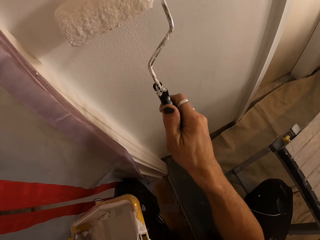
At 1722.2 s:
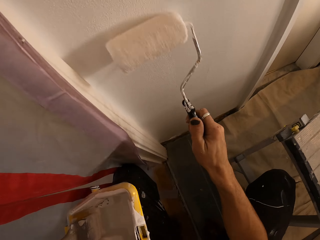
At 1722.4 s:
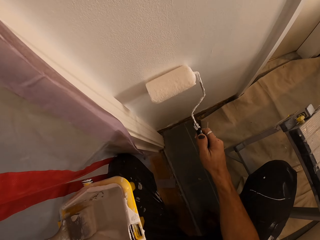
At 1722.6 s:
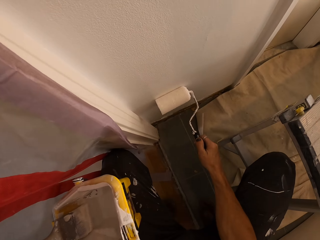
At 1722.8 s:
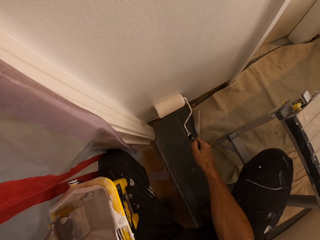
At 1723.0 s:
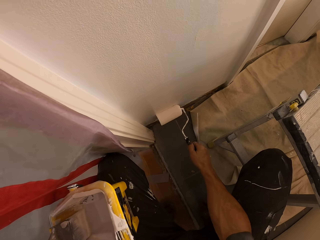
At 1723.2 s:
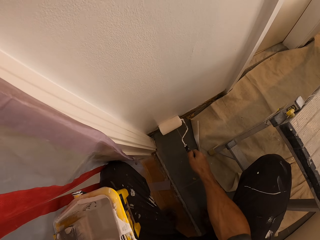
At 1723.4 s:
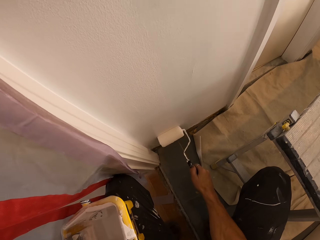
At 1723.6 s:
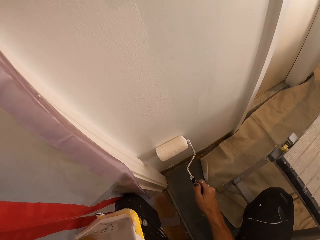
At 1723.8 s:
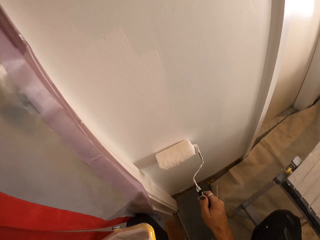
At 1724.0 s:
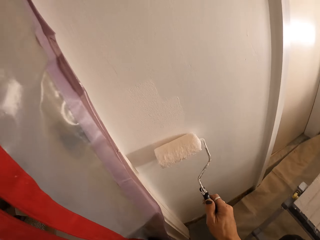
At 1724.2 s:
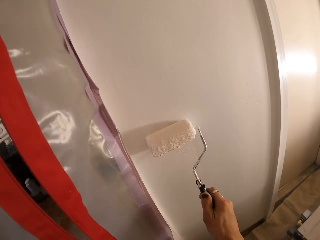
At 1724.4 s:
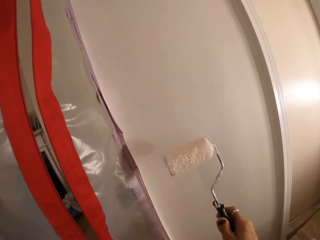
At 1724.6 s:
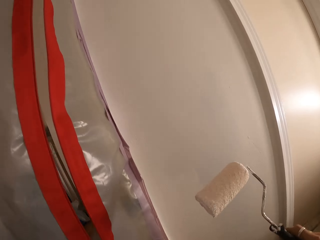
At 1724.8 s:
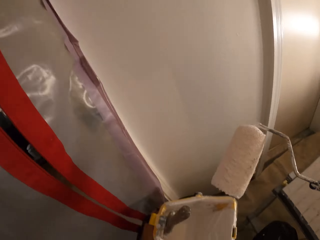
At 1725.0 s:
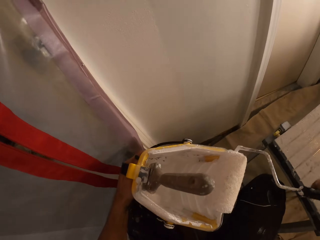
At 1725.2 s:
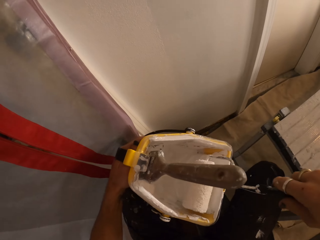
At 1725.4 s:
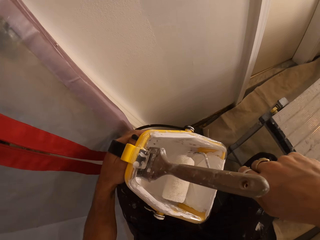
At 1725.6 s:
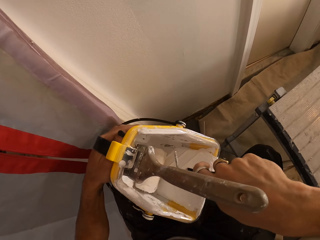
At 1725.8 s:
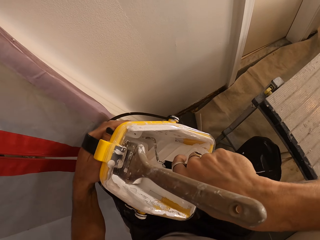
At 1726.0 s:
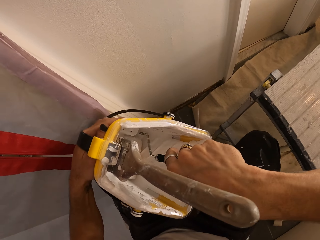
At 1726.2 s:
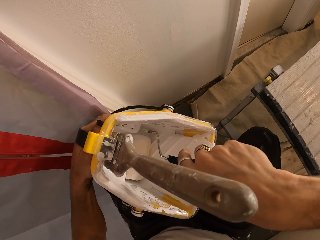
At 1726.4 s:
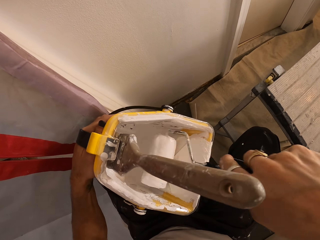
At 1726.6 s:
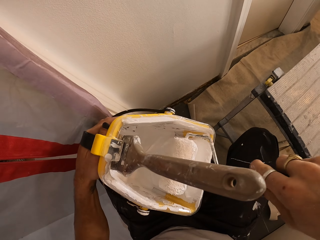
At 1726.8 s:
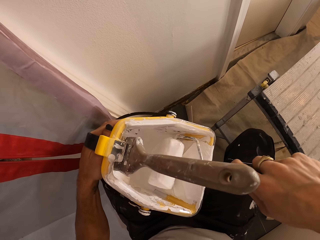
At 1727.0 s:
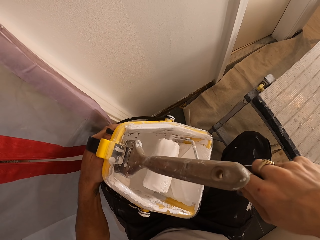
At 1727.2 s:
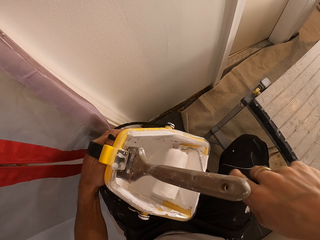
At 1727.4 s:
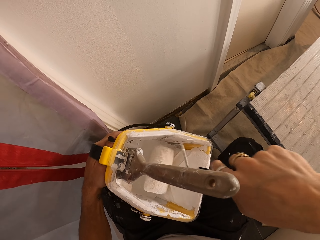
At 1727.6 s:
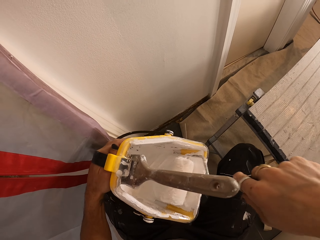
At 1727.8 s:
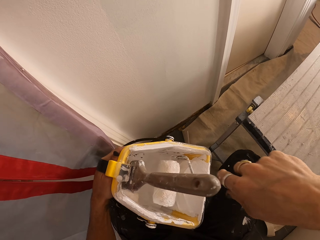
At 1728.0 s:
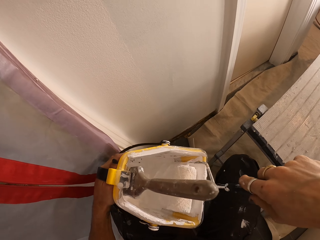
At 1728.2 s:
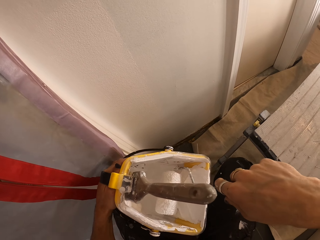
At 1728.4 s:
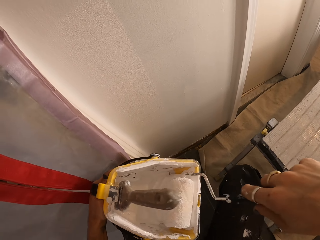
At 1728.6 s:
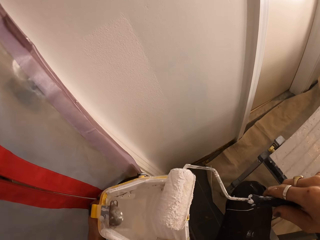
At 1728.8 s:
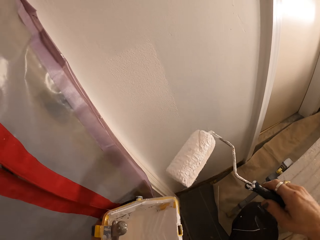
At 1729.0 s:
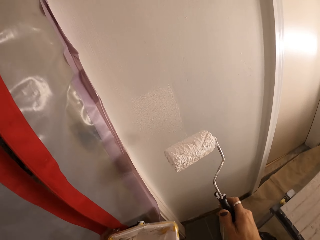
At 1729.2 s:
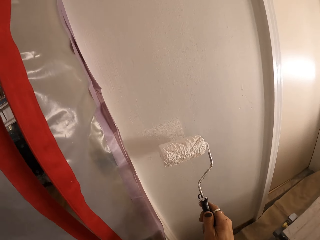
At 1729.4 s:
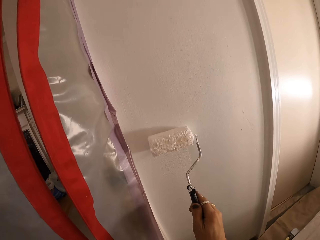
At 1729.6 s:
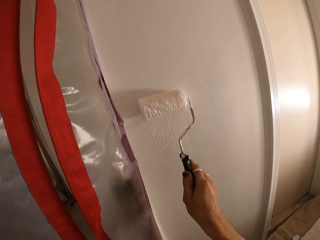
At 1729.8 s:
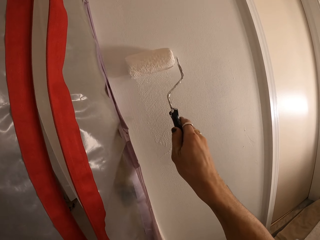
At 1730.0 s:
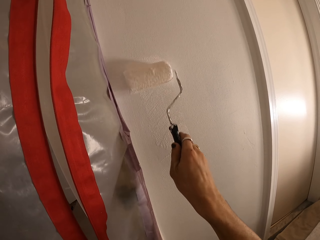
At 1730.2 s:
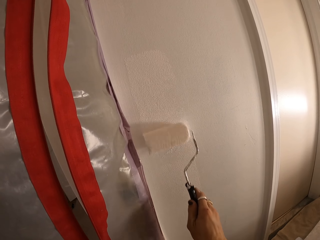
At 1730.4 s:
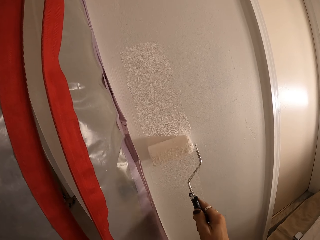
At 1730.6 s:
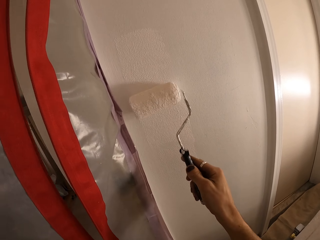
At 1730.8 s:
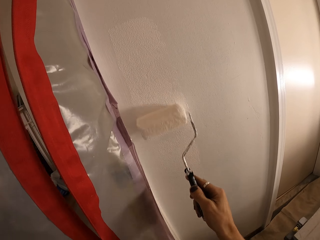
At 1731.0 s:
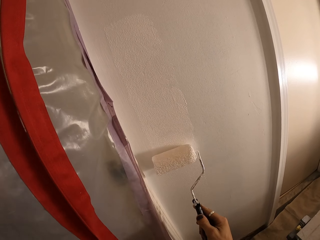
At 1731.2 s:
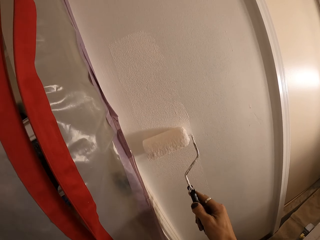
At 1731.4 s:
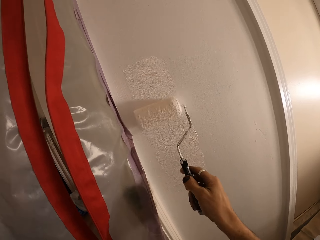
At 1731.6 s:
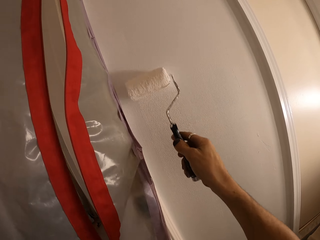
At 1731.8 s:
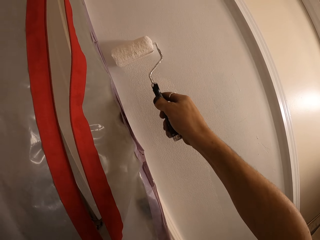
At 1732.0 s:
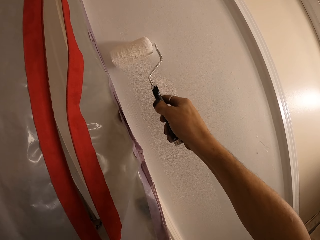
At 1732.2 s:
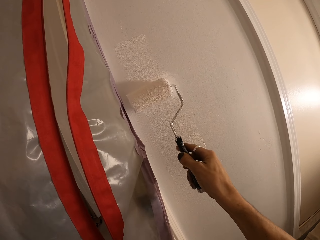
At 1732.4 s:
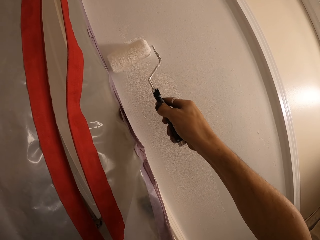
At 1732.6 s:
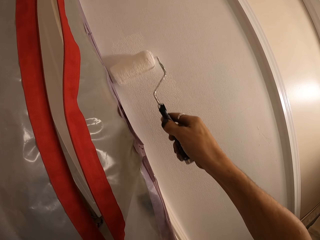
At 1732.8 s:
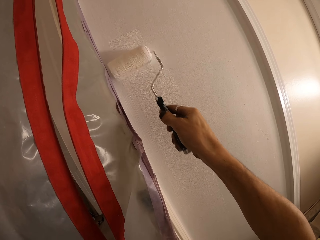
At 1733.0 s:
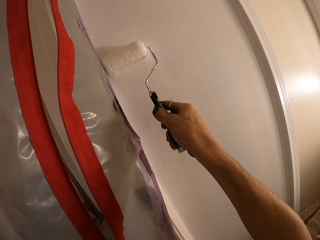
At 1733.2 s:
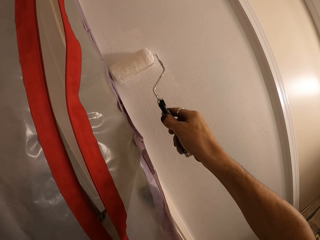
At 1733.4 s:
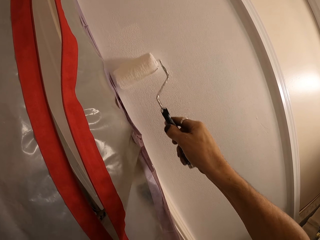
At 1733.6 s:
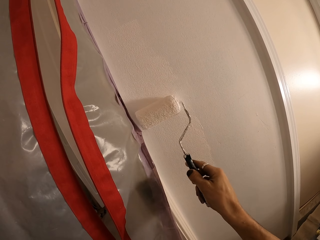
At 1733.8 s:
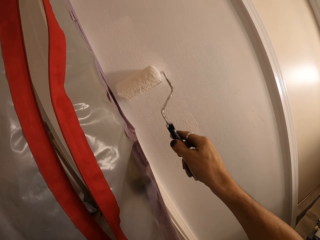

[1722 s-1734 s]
The camera wearer dips the trim roller in the paint in the bucket with his right hand. He rolls the trim roller in the paint bucket with his right hand. He paints the wall with the trim roller in his right hand.

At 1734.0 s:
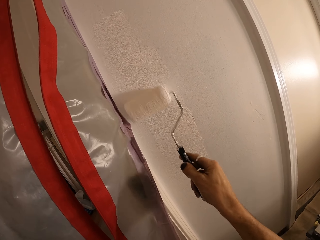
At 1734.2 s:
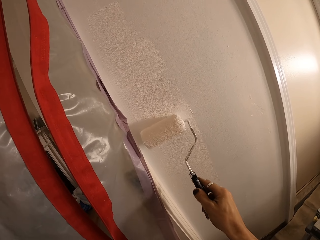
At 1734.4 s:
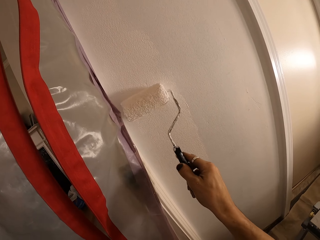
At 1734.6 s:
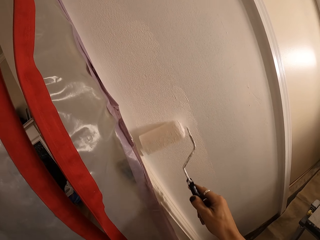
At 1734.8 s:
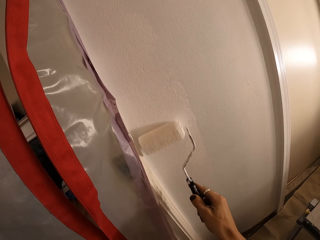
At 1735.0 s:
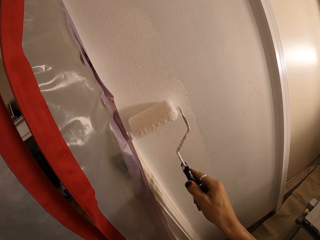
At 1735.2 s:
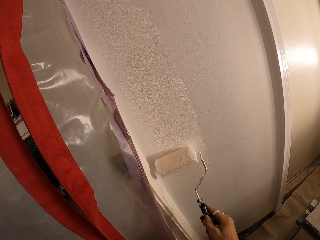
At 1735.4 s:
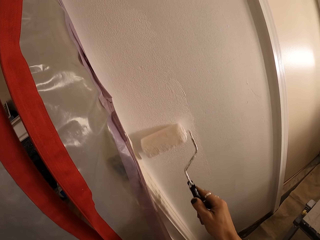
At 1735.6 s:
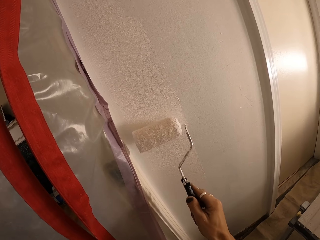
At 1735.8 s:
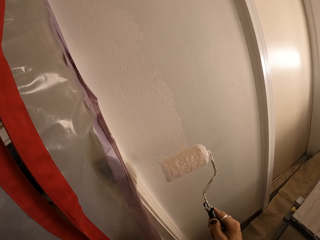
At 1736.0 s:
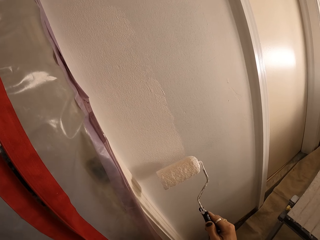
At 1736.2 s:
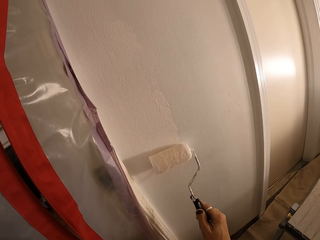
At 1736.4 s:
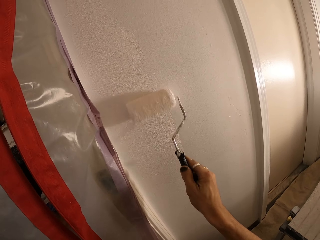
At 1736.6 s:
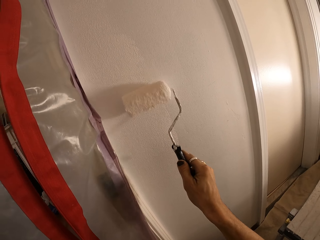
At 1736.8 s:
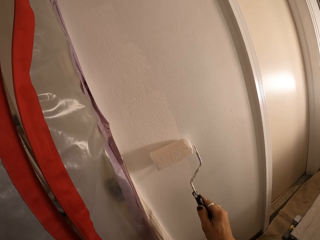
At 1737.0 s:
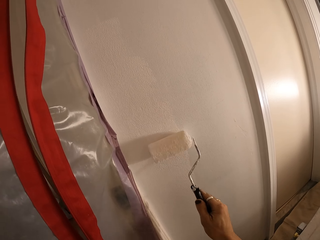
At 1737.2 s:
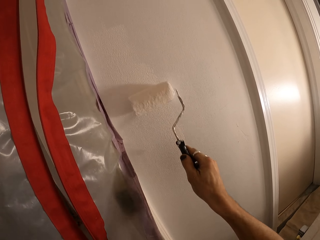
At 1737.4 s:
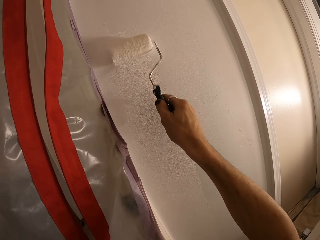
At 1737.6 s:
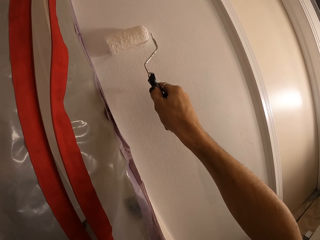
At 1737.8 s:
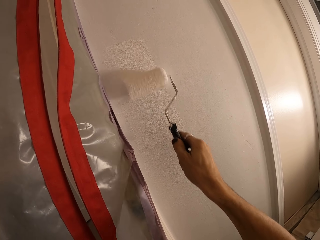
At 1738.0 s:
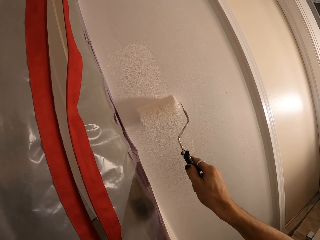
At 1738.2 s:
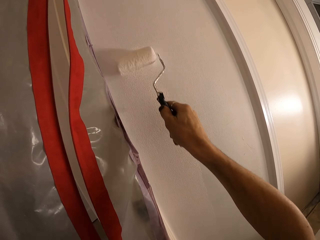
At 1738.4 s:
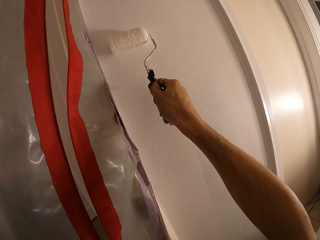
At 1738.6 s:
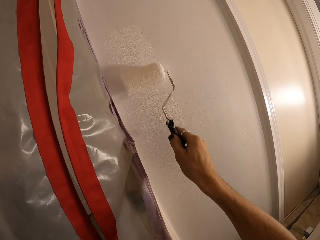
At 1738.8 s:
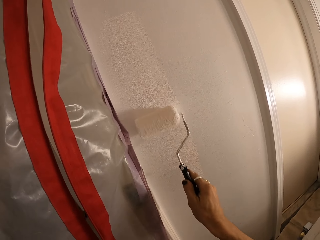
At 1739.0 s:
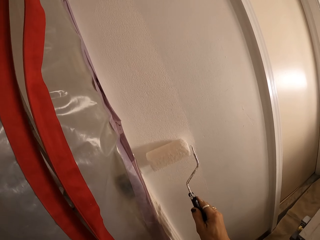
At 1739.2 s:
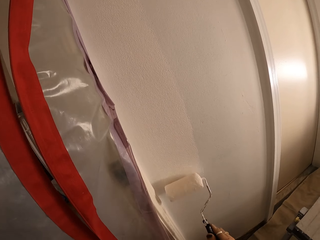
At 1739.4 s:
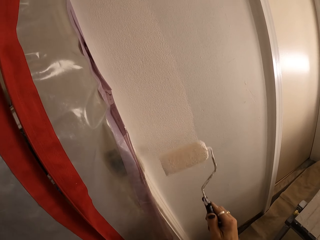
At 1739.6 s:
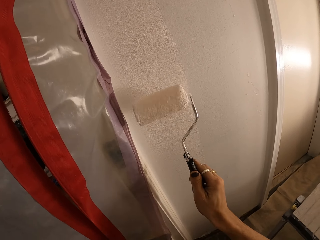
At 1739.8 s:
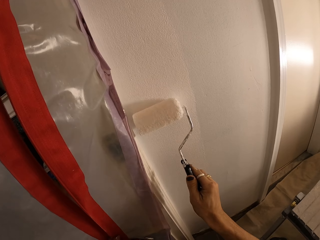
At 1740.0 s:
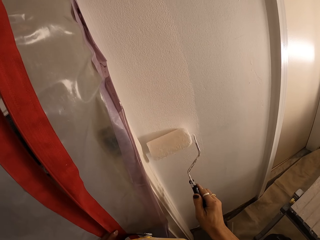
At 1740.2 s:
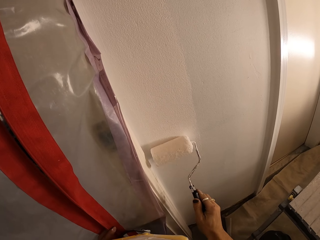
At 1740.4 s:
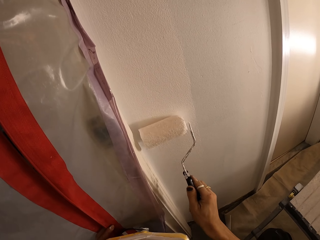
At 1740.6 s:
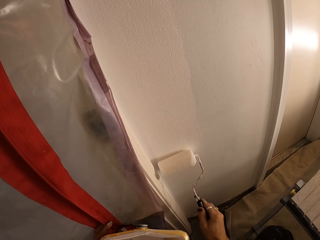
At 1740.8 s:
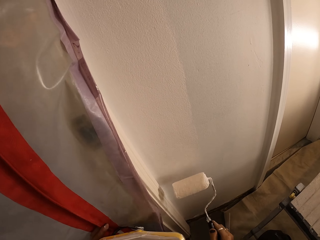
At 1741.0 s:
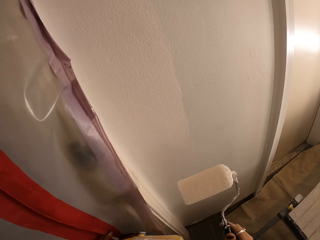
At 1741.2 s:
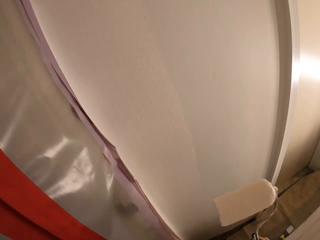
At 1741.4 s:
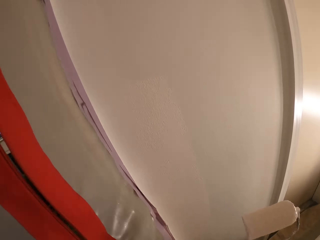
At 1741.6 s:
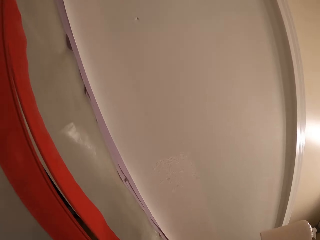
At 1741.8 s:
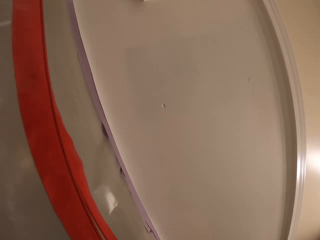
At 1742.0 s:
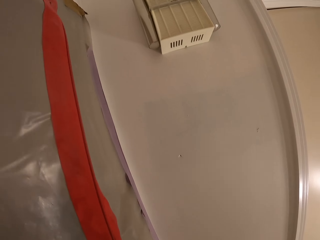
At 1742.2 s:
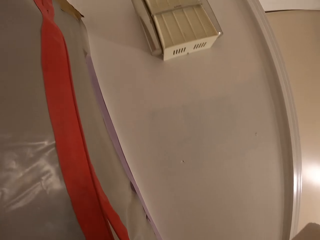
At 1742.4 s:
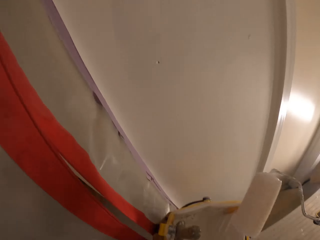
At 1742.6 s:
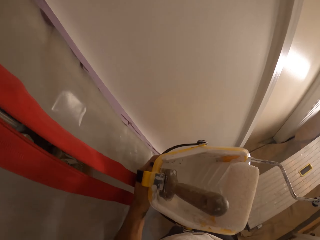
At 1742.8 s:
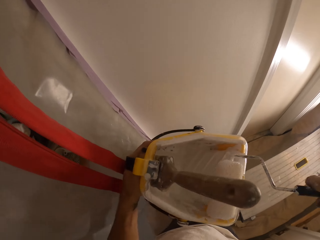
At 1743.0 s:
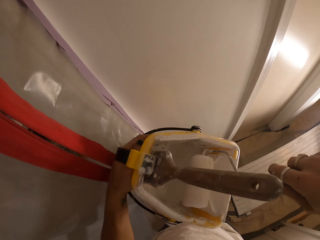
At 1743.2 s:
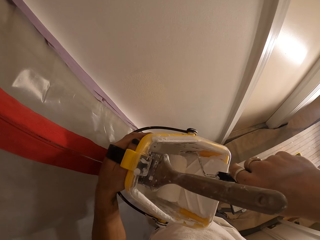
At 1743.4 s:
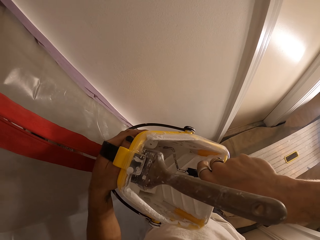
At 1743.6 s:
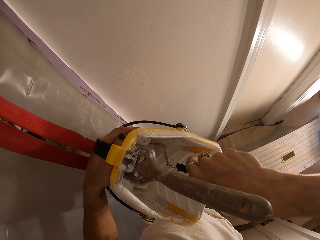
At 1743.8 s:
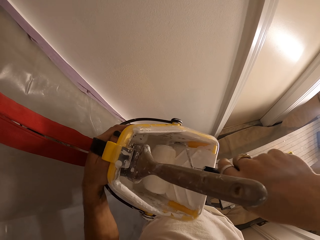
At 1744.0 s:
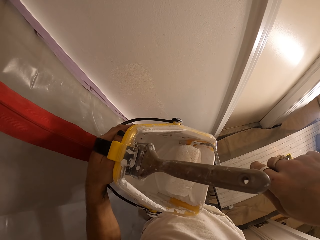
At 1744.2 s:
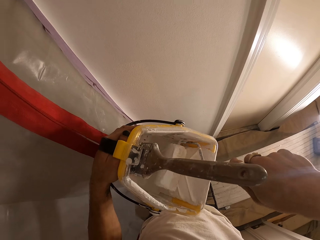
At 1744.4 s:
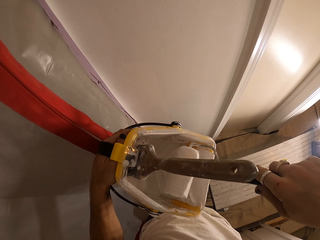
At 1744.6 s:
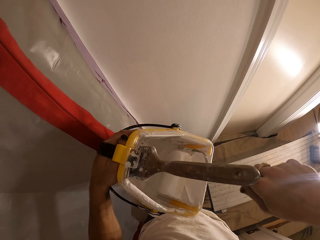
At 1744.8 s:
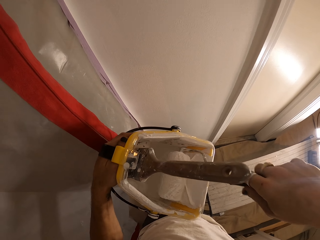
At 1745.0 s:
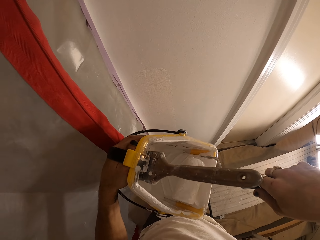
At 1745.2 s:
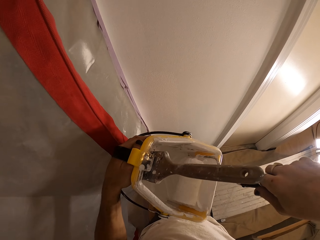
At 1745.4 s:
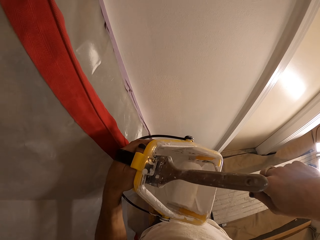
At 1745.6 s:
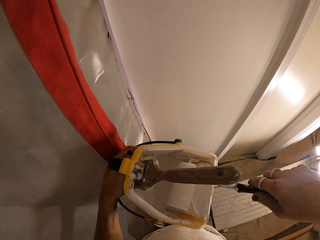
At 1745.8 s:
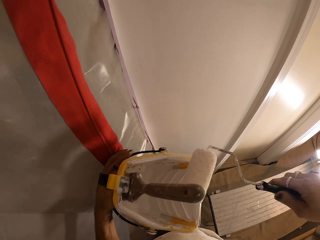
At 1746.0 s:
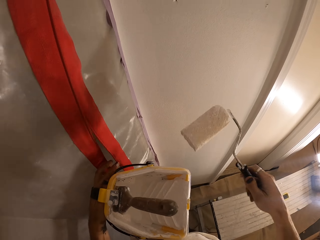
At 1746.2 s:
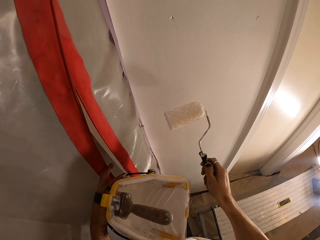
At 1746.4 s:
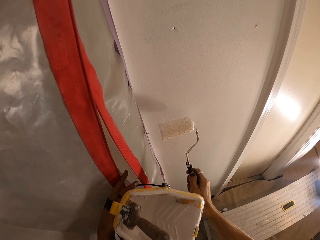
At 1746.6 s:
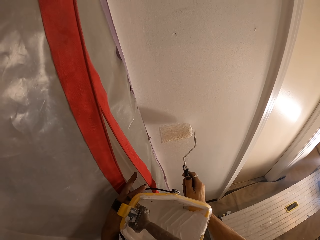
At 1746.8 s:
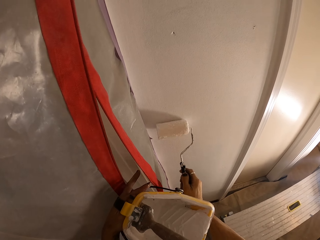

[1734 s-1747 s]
The camera wearer rolls the trim roller in the paint bucket with his right hand. He dips the brush in the paint.
